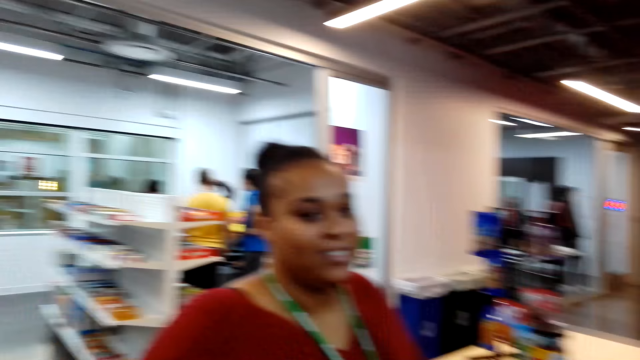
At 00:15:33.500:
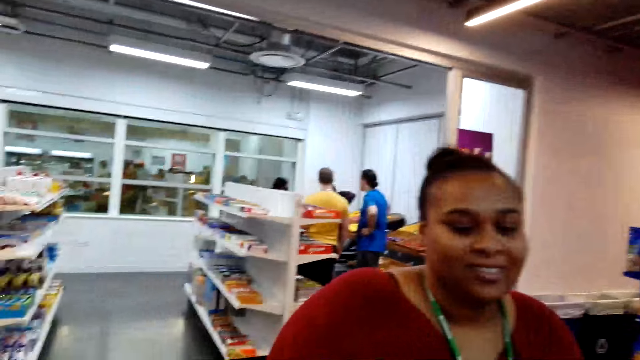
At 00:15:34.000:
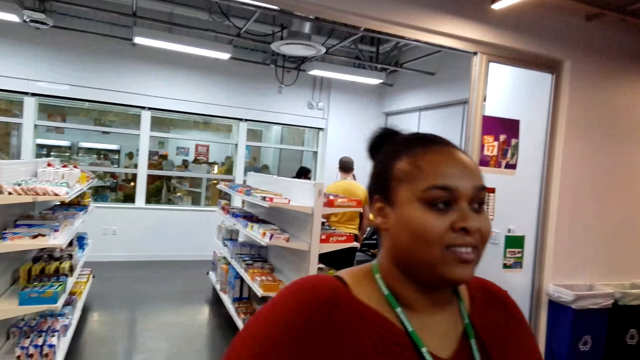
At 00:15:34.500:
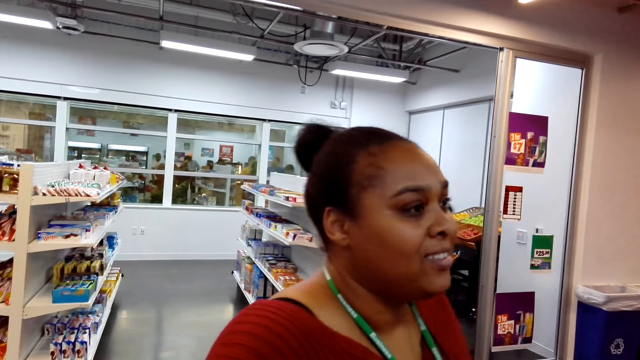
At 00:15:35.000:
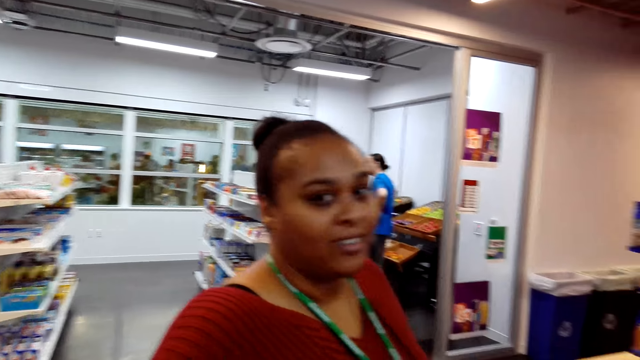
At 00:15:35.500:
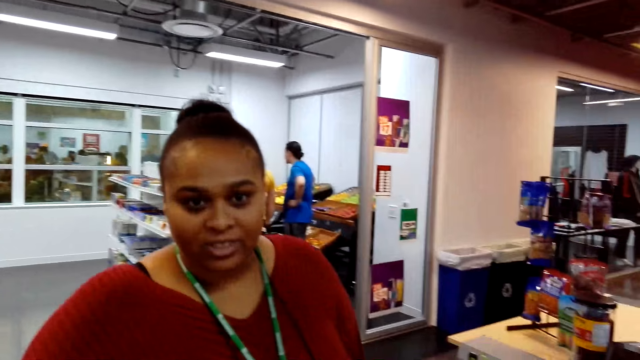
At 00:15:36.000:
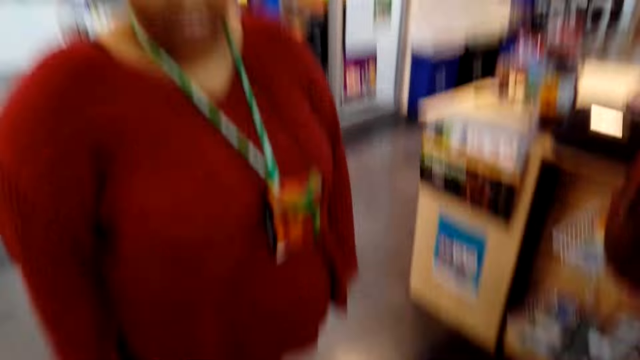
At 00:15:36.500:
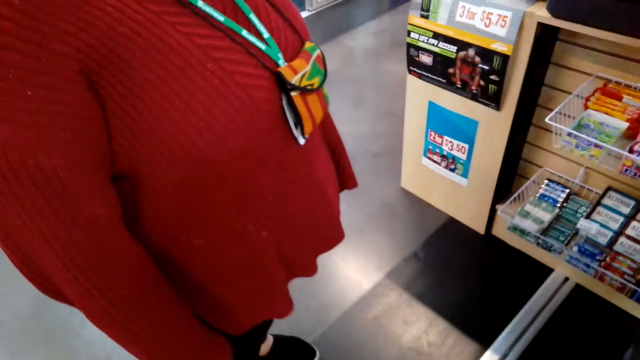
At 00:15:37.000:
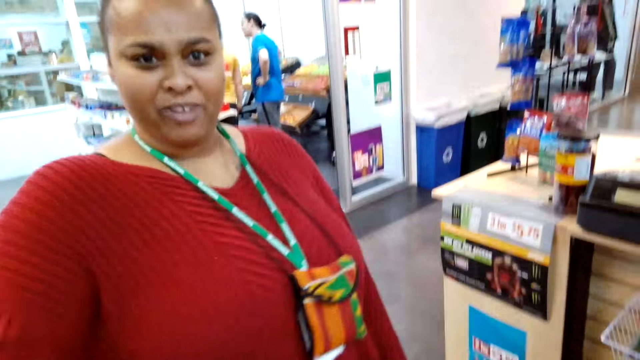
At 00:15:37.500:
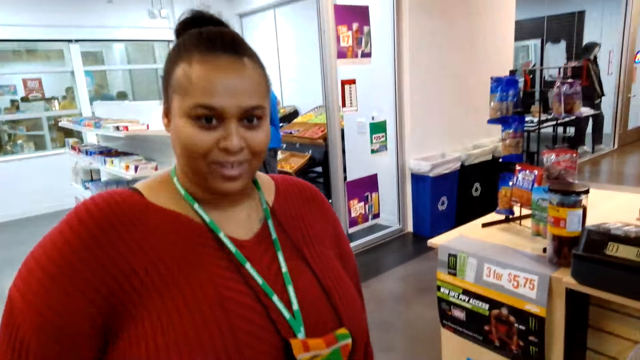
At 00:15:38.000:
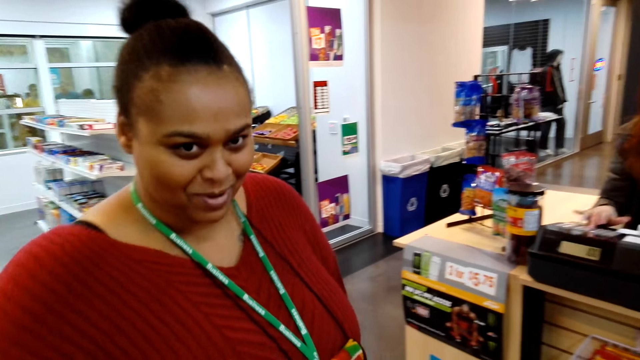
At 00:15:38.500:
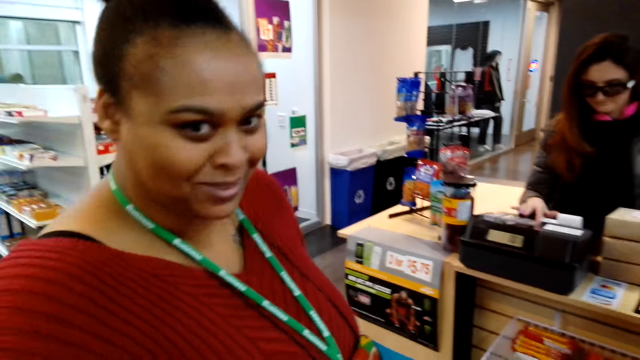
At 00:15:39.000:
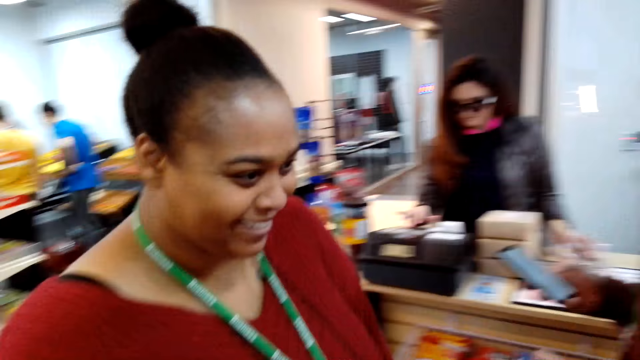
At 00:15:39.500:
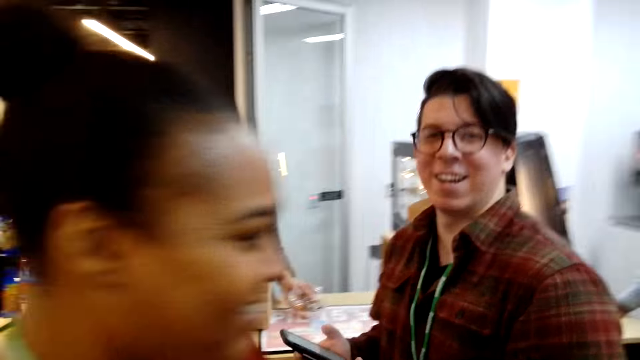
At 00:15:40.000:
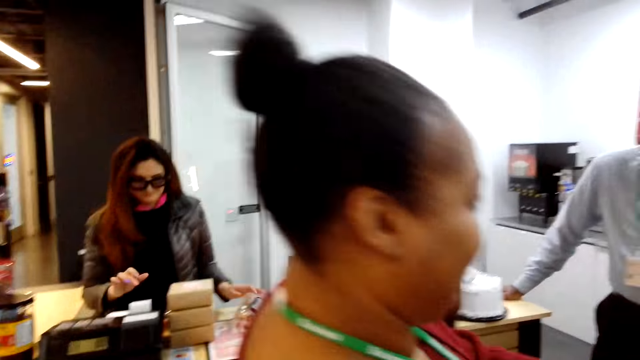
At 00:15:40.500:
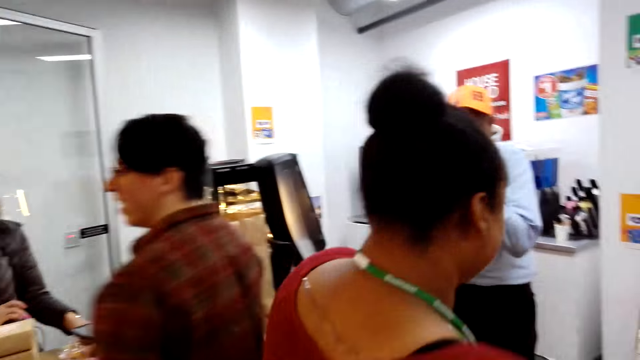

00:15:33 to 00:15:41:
A lady talks to the camera wearer.

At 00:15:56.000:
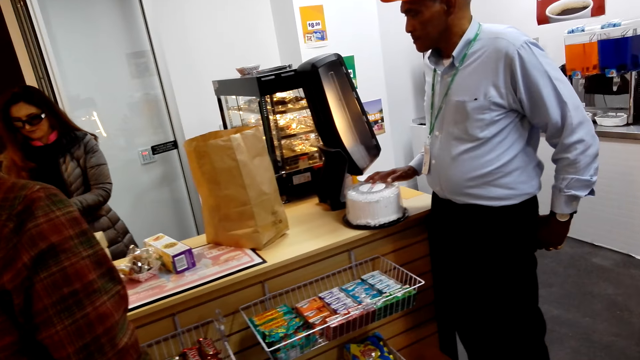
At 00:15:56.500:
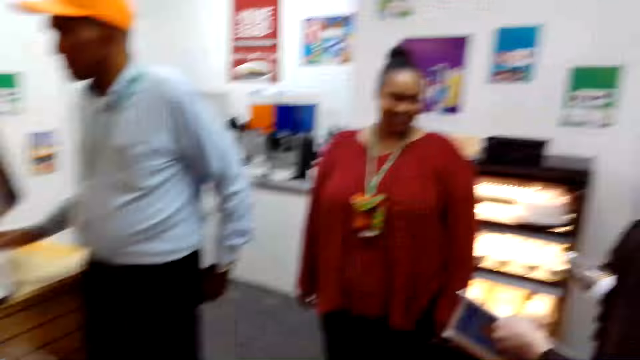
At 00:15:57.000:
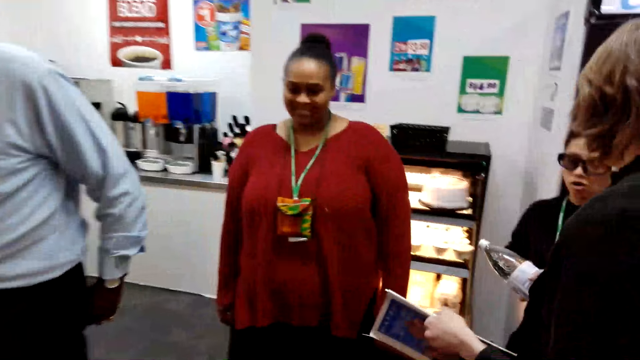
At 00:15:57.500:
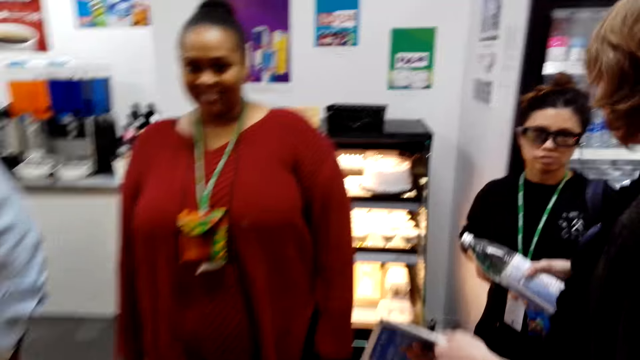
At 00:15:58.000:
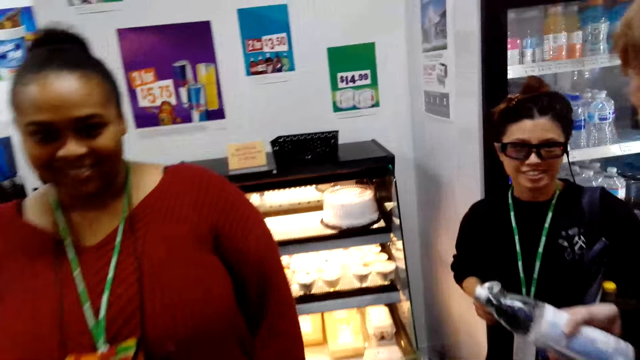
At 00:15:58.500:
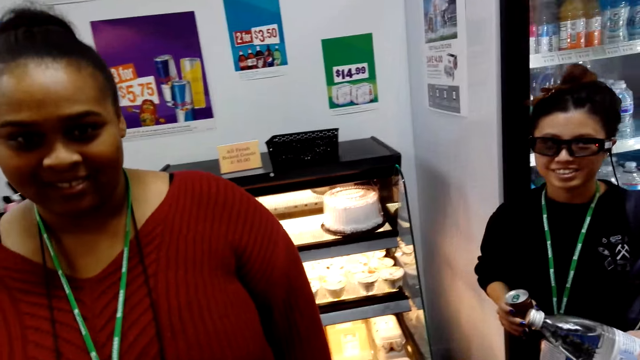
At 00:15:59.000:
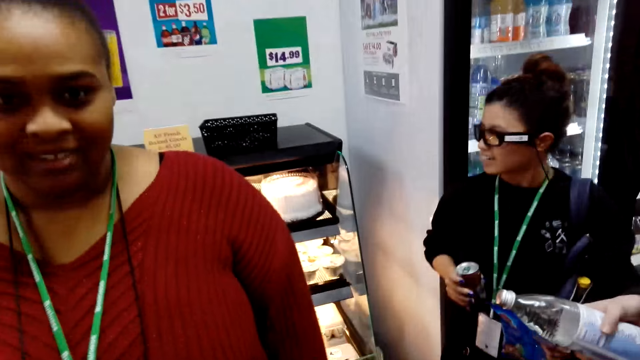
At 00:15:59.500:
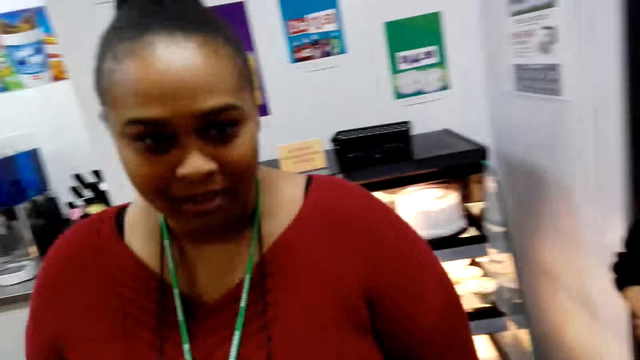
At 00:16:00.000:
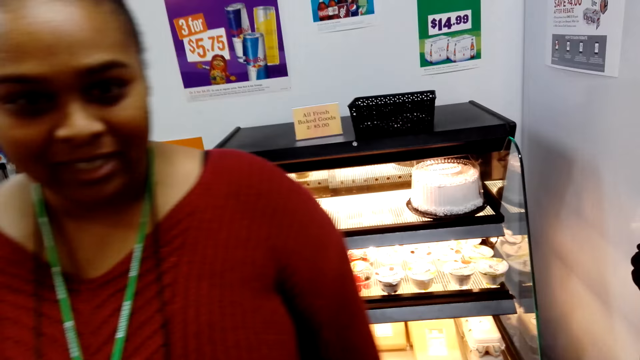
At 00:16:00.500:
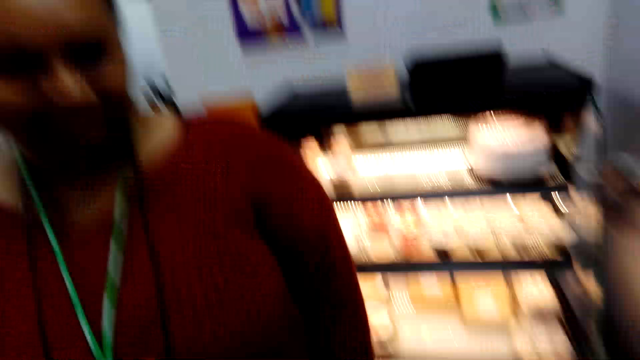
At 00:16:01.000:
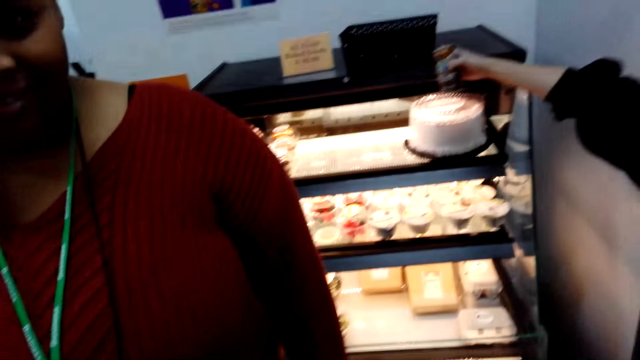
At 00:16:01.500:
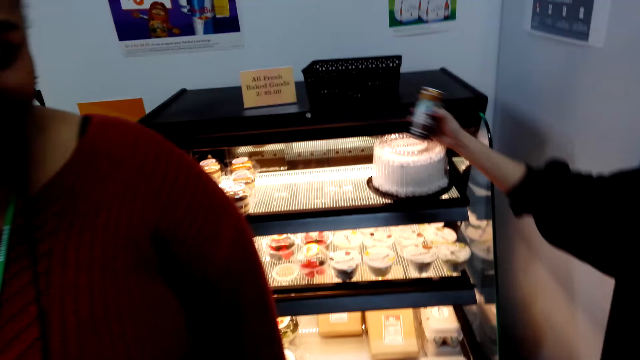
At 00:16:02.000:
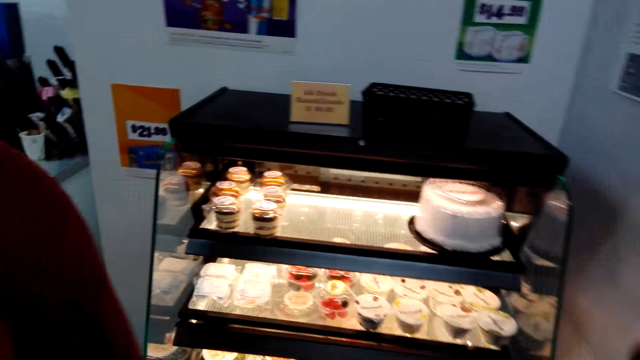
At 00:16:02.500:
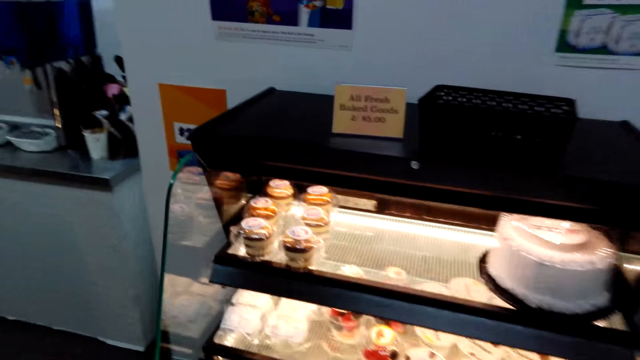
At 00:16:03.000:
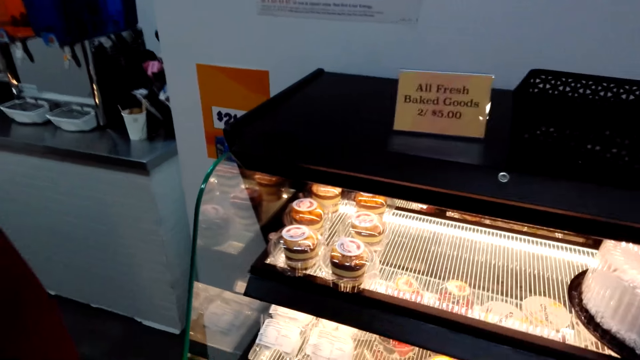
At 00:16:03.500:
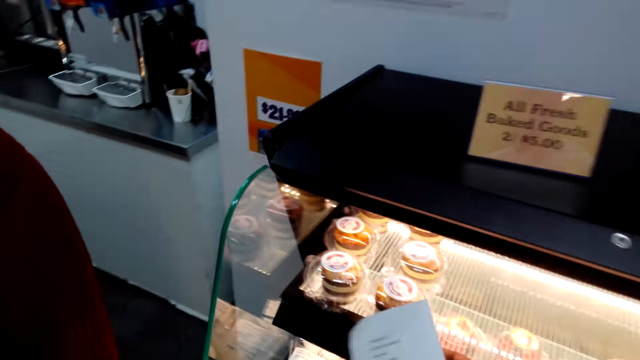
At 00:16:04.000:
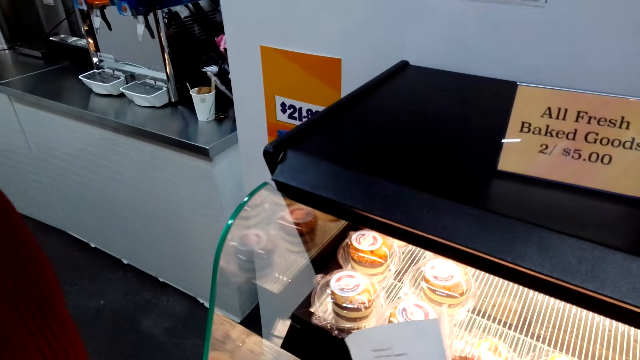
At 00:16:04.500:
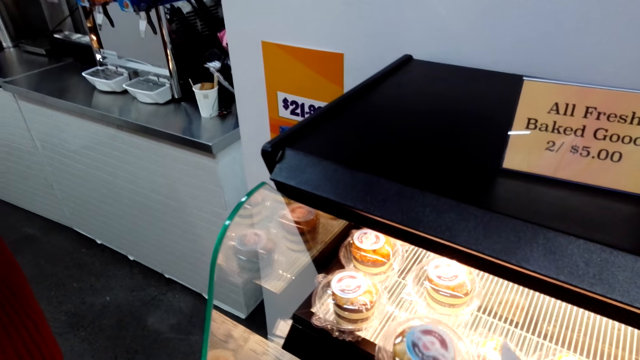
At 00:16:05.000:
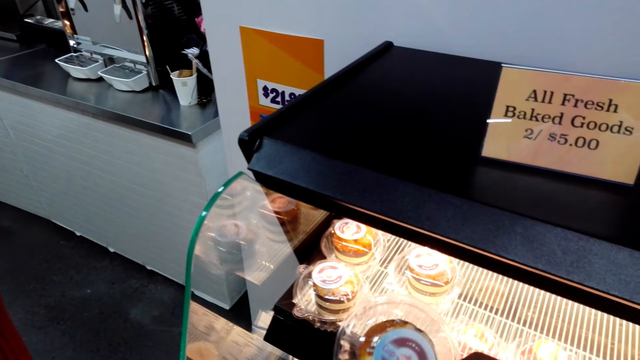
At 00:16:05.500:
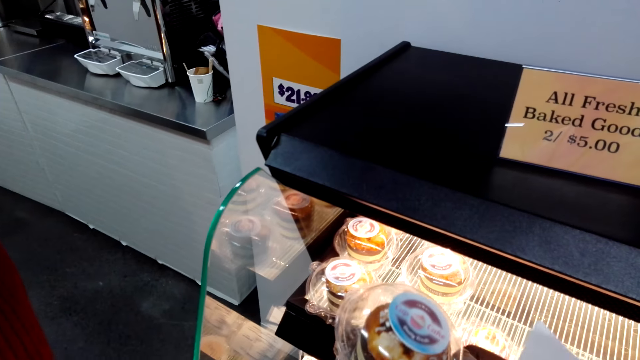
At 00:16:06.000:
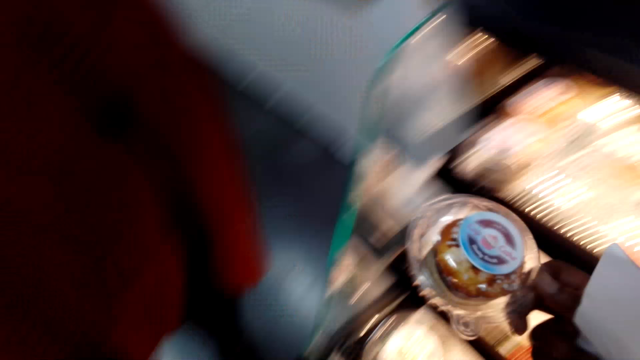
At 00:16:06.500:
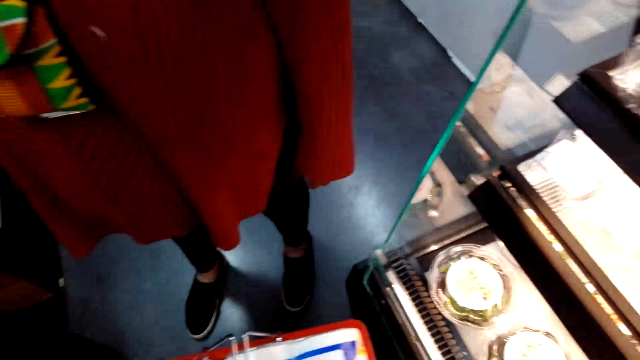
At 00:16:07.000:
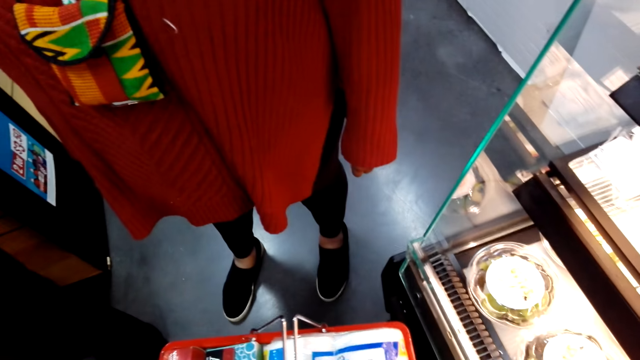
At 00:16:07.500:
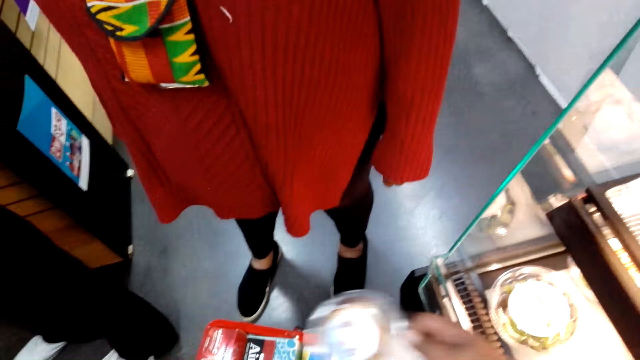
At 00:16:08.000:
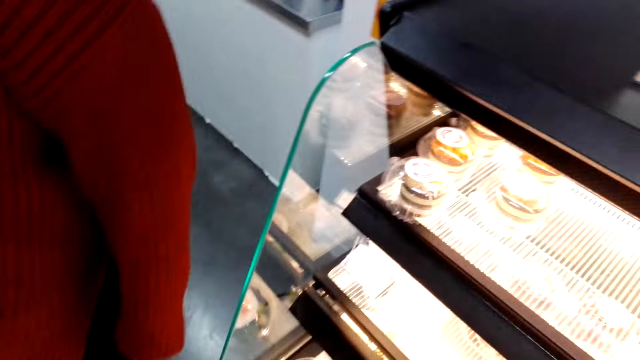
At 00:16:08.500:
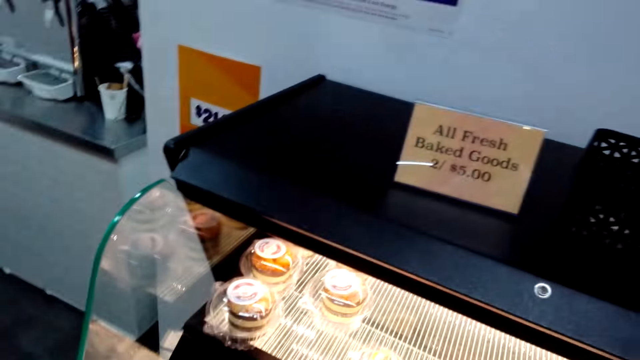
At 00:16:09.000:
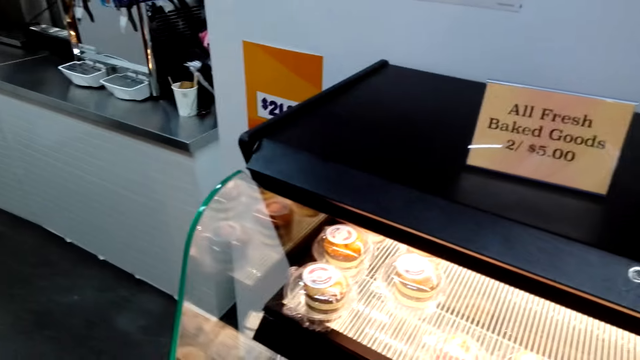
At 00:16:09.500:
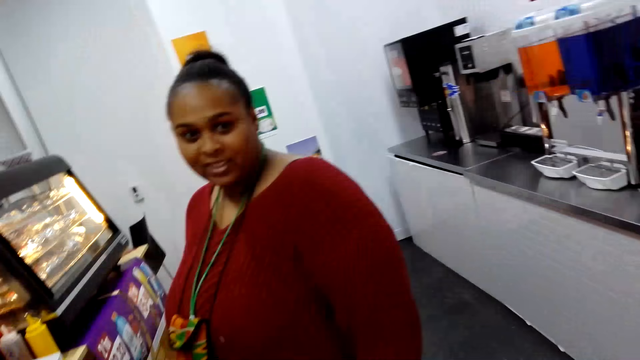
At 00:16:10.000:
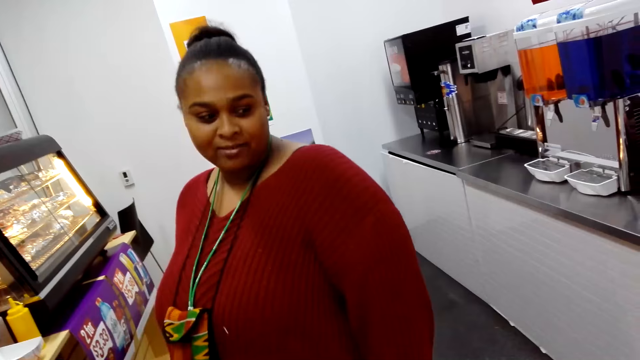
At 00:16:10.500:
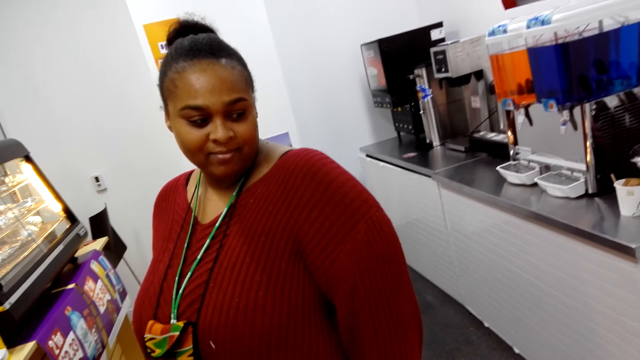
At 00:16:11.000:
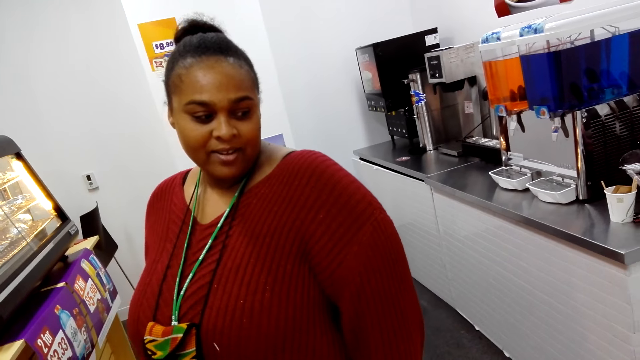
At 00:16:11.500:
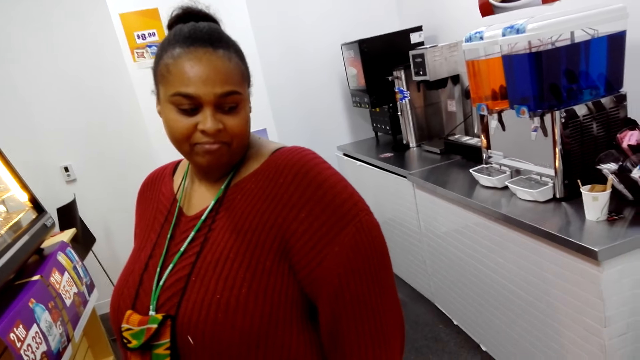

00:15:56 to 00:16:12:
The camera wearer converses with a lady. They pick up cupcakes.
